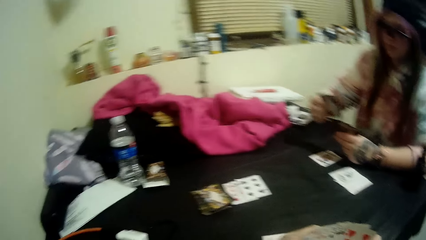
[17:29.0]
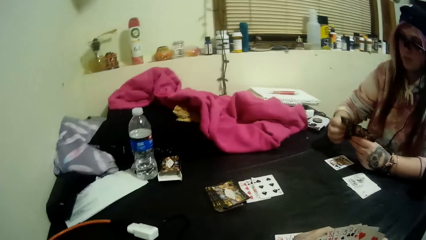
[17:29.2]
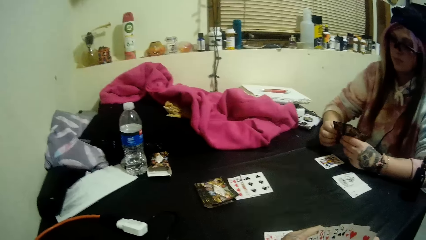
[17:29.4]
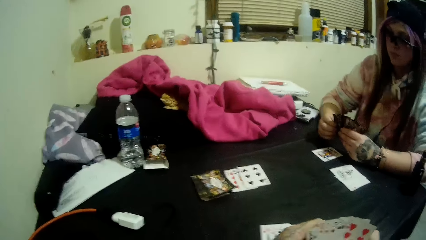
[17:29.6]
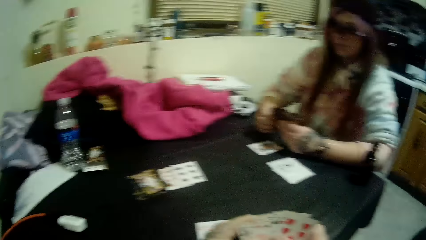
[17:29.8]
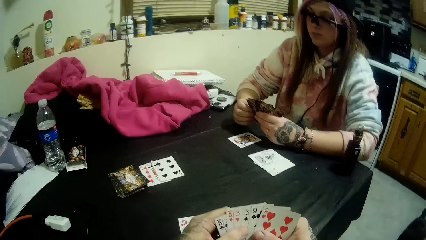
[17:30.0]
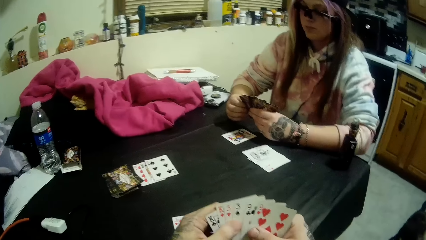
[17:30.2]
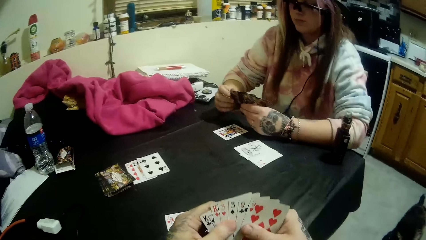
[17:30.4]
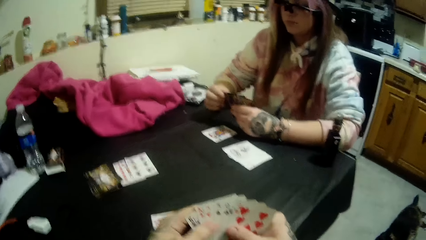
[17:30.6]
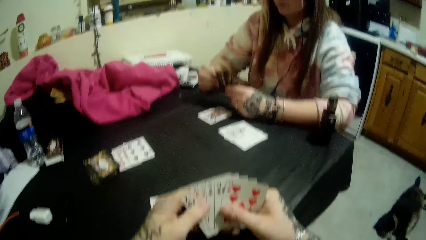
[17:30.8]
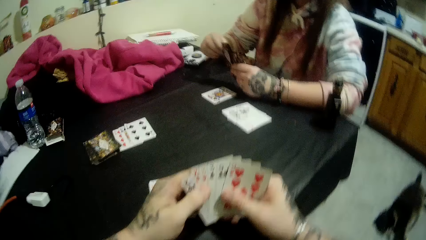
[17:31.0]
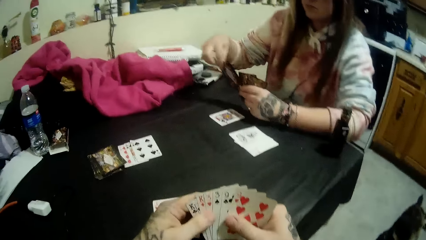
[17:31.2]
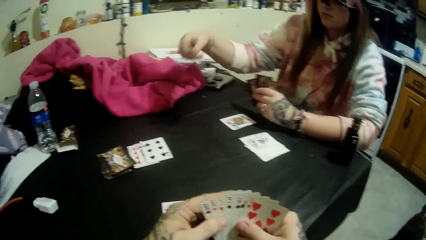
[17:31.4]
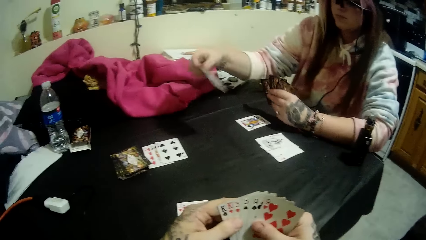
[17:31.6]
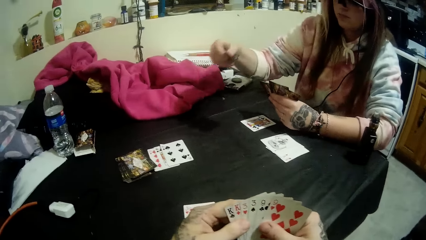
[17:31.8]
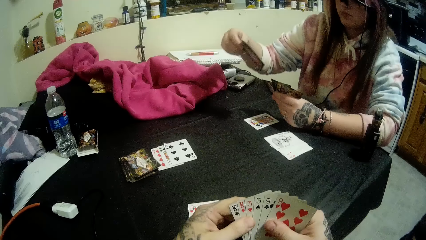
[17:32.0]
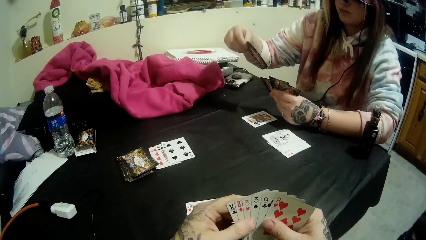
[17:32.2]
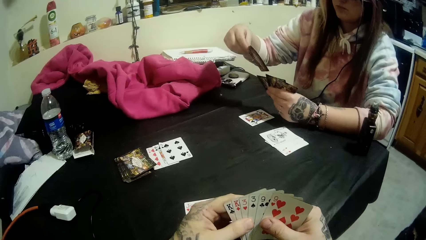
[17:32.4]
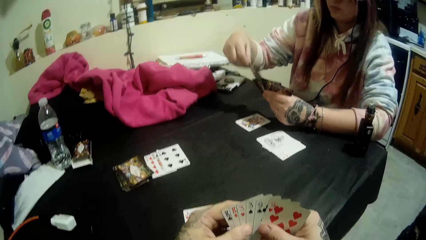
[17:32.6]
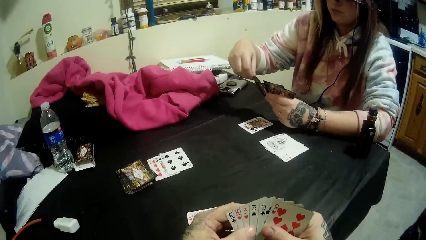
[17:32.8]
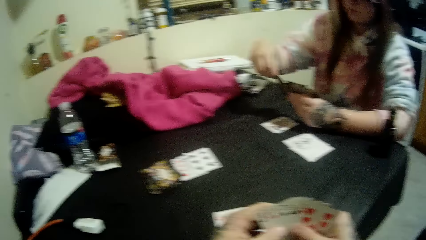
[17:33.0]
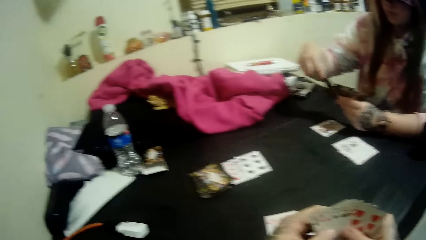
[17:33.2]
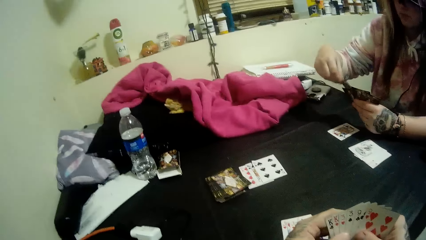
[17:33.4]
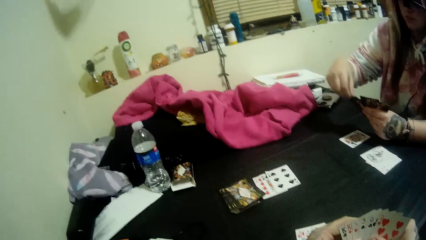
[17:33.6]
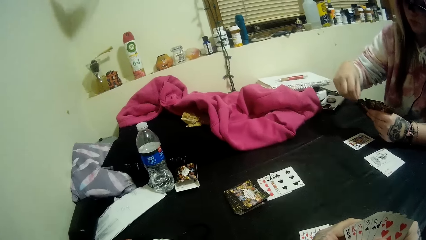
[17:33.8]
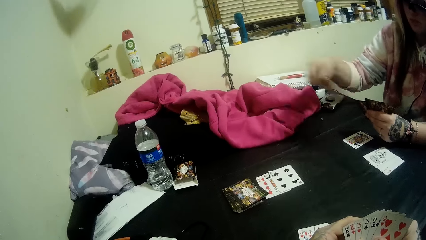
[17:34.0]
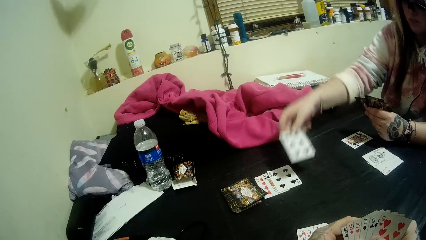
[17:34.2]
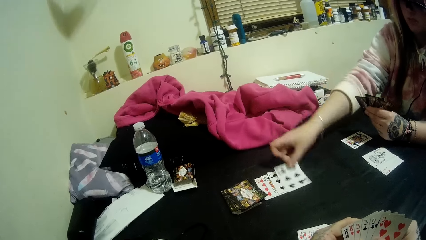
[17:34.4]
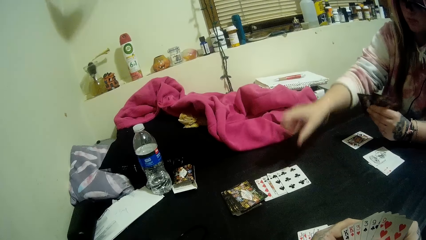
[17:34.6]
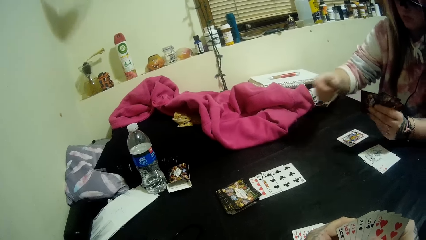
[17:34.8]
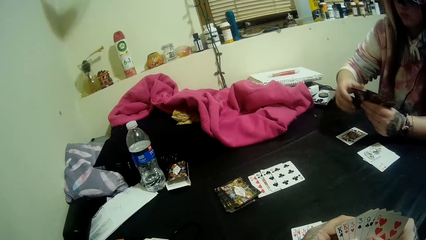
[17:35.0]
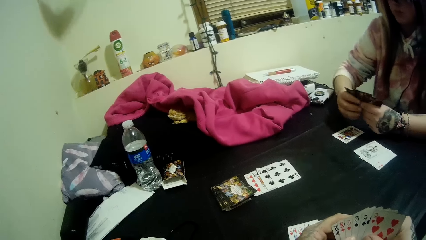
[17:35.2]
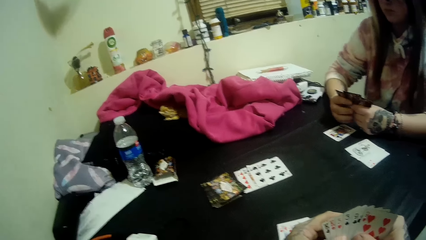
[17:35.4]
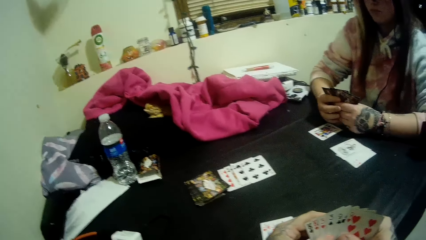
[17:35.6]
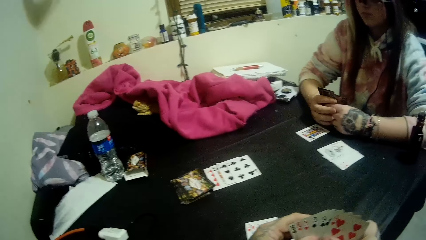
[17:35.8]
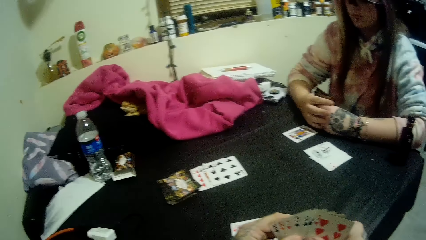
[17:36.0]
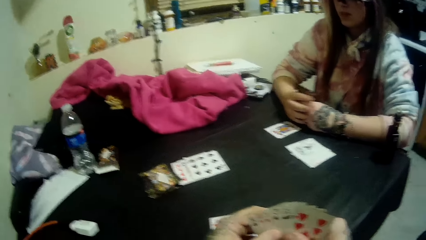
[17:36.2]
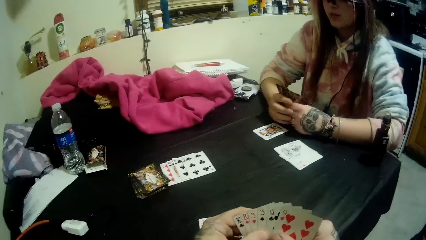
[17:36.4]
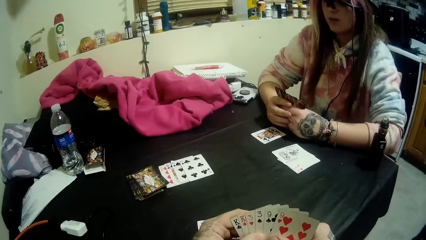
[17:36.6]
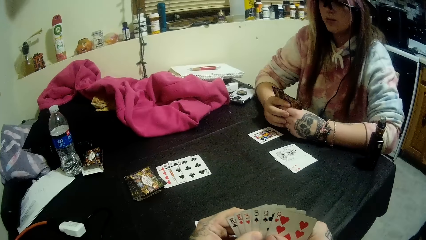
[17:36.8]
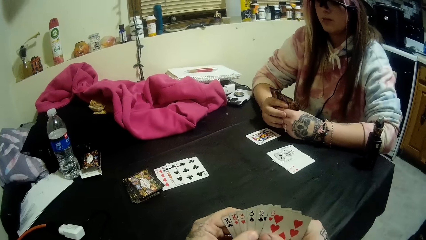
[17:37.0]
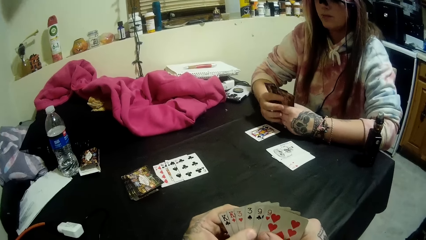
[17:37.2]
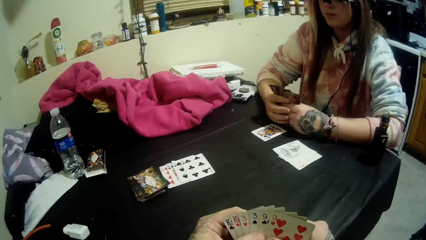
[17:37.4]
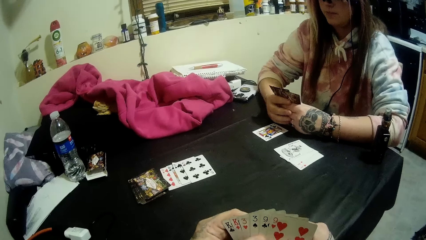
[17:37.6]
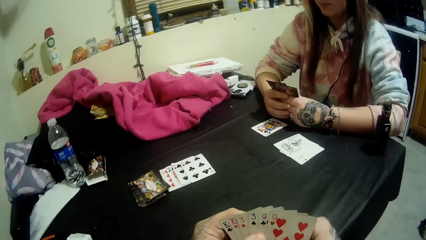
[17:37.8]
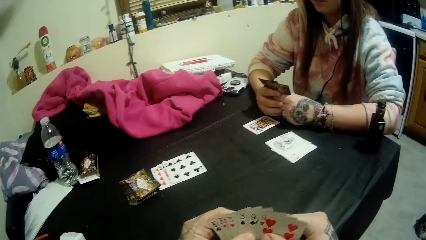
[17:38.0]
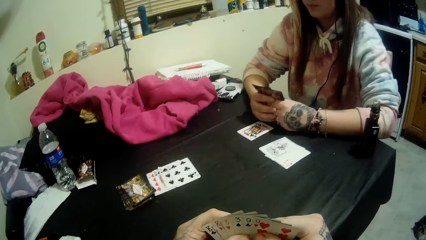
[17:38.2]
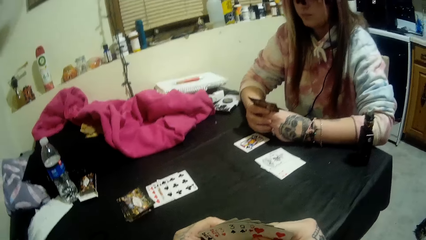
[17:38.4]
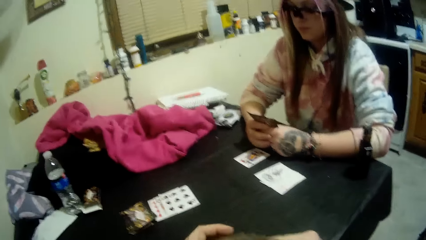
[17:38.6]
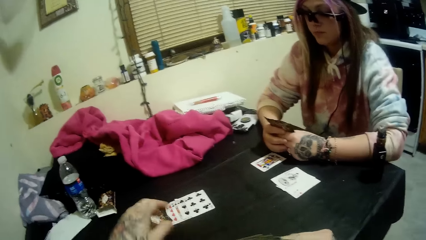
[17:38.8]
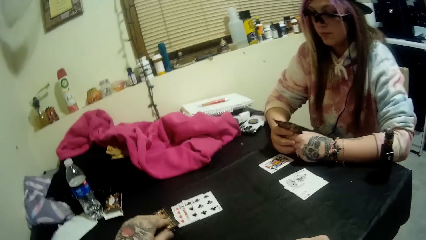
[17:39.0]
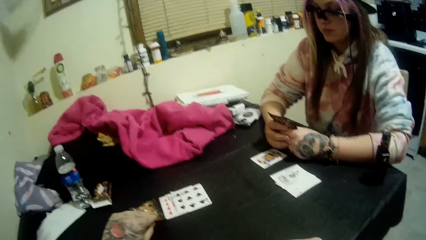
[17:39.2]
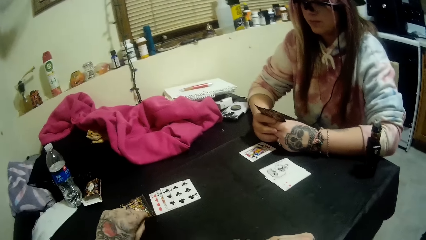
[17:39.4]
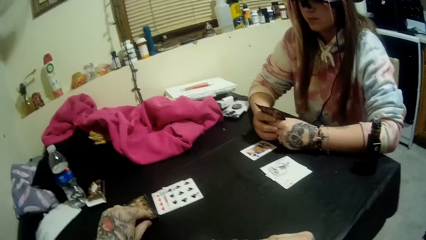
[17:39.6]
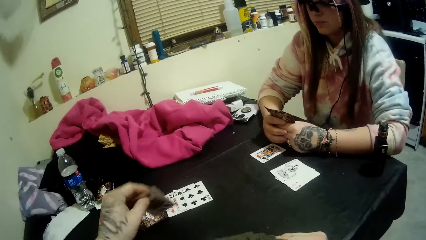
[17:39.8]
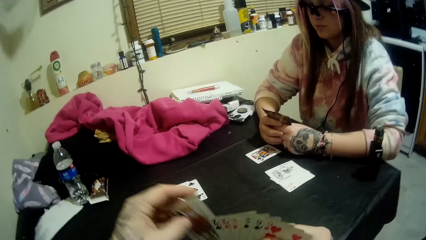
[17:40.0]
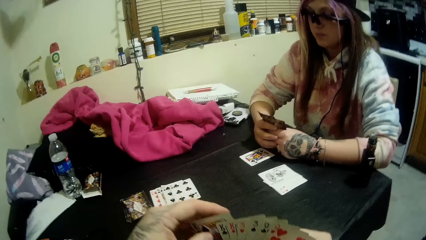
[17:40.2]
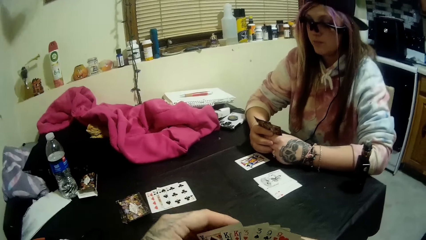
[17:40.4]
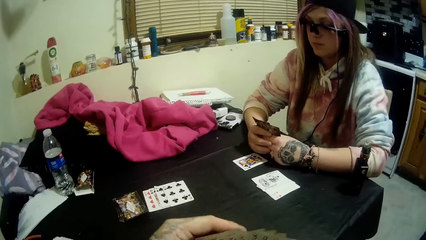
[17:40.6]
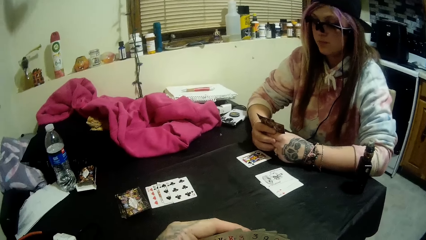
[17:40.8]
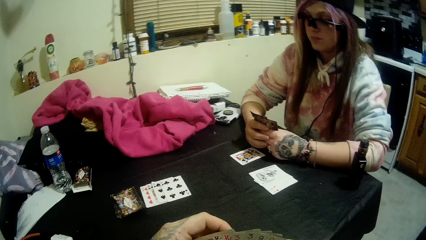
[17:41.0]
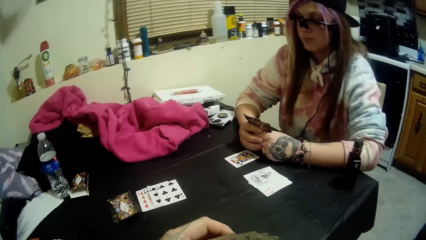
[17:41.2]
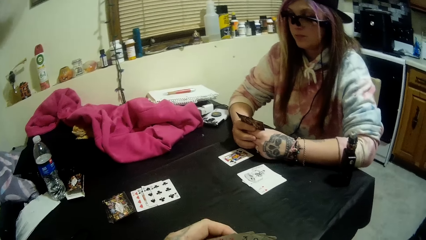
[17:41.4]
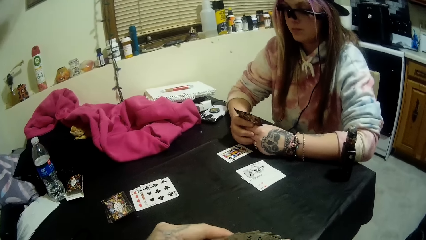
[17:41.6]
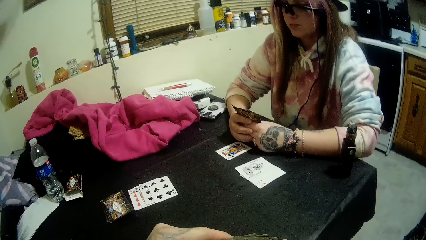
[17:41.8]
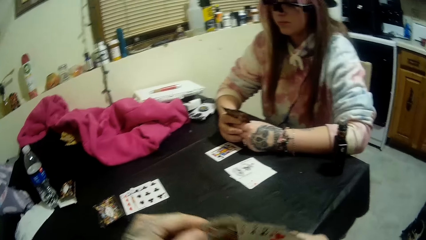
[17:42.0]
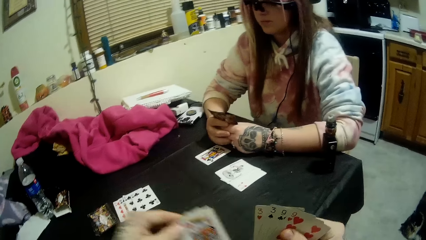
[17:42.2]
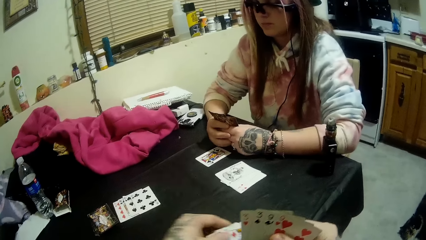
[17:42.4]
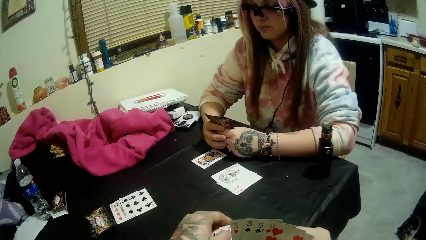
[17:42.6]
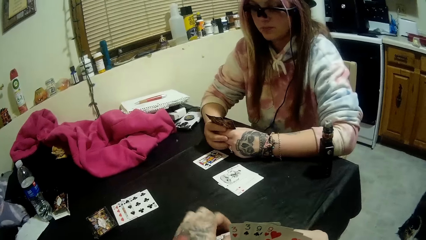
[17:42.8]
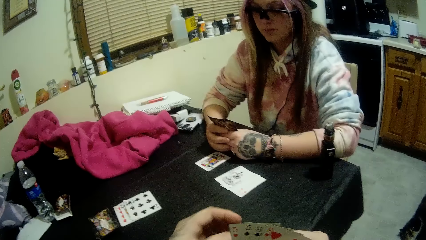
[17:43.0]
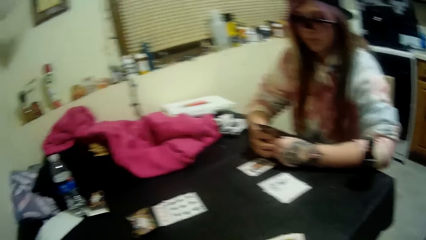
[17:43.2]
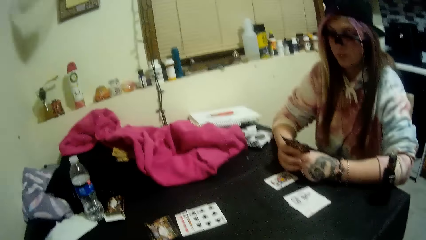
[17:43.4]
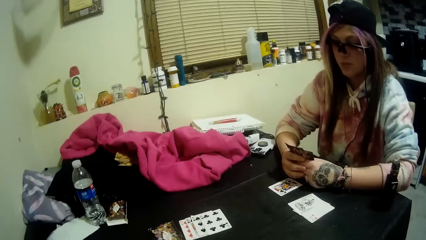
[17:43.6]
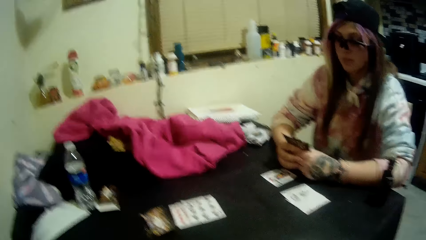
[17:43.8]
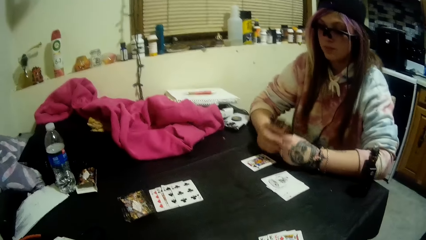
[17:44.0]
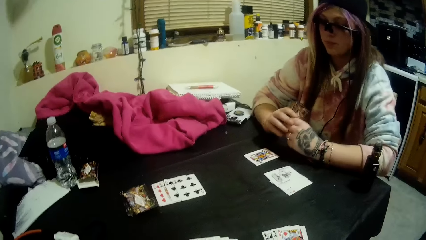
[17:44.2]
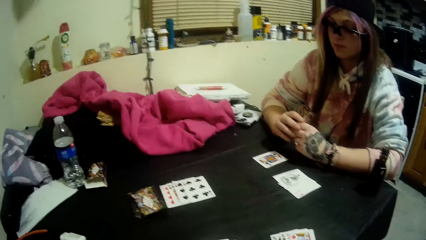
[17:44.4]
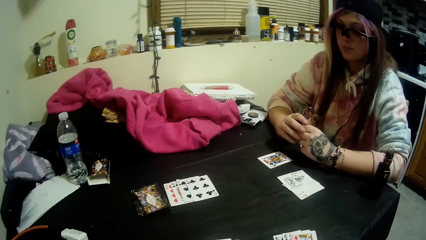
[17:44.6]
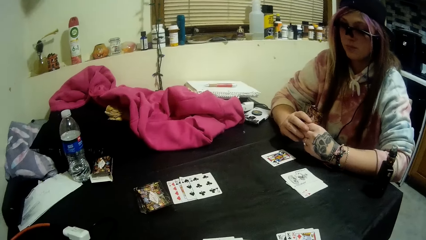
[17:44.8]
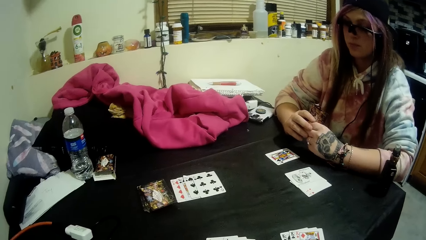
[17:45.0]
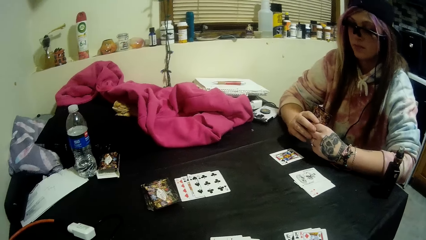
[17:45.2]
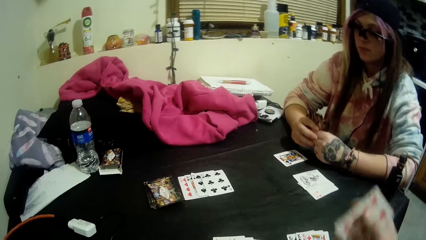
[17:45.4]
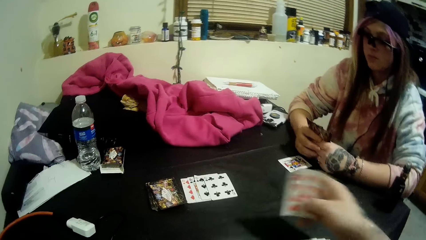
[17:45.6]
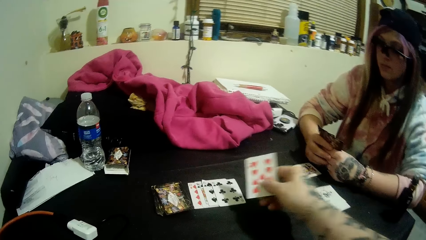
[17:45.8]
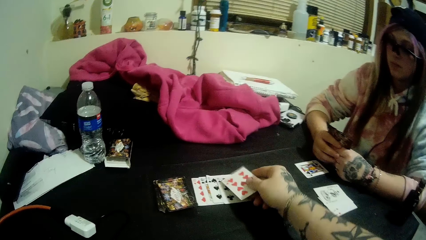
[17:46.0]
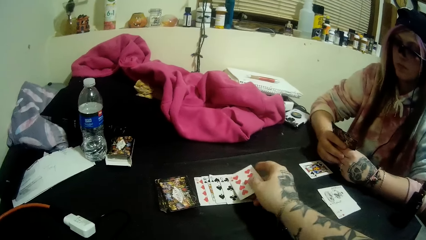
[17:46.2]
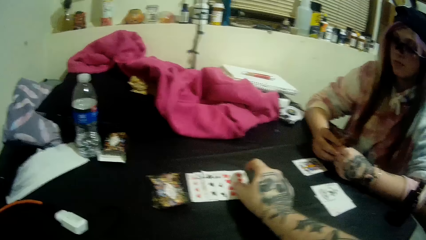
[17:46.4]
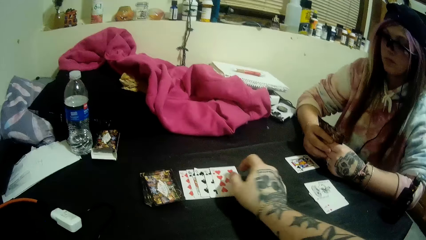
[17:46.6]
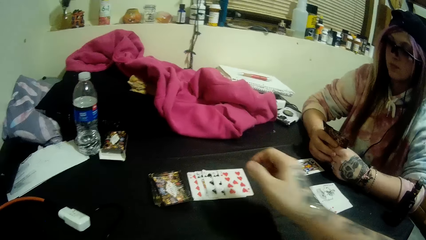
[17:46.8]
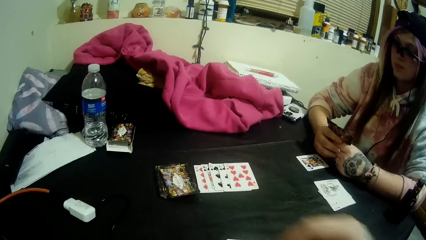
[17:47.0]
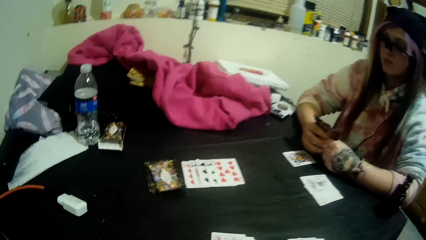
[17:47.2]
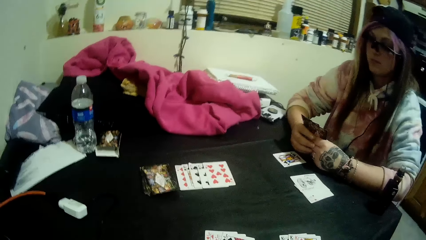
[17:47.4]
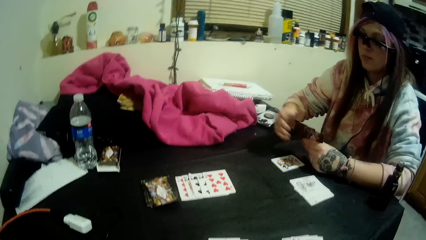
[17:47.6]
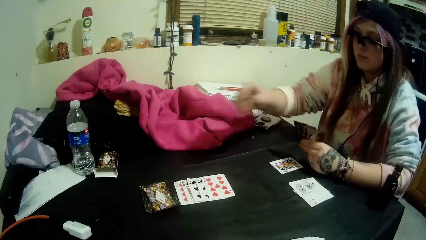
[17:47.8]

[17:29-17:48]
The woman puts the cards with the other cards. The woman drops a card in her hand on the cards beside the stack of cards. The woman holds the cards. The camera wearer picks a card from the stack of cards with his left hand. He holds the cards. He drops some of the cards in his hands on the table. He drops a card in his hands on the card beside the stack of cards.
